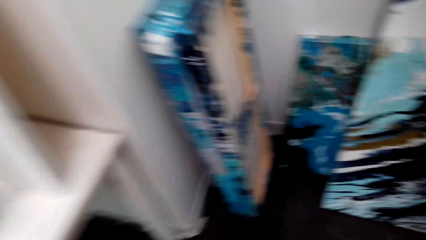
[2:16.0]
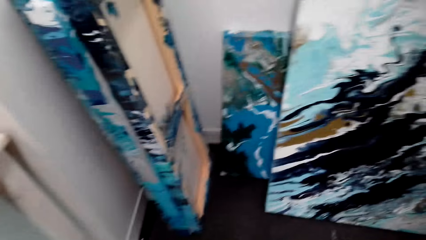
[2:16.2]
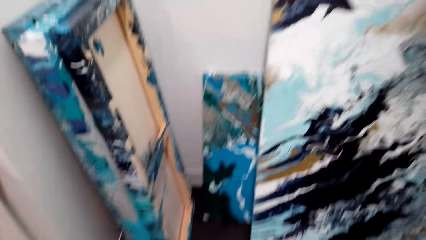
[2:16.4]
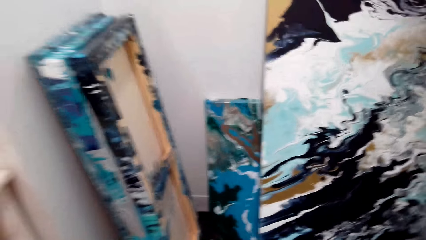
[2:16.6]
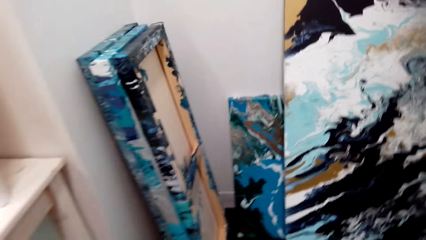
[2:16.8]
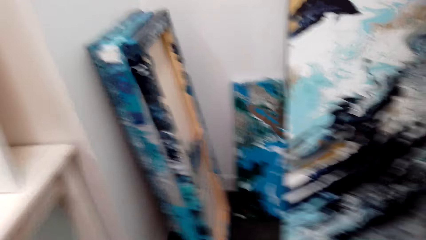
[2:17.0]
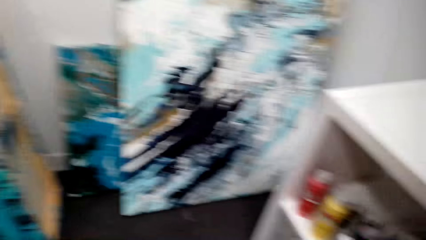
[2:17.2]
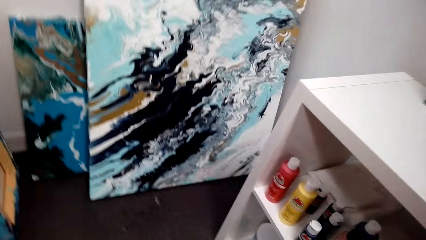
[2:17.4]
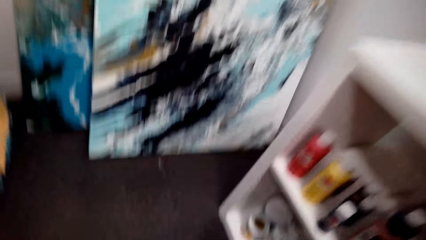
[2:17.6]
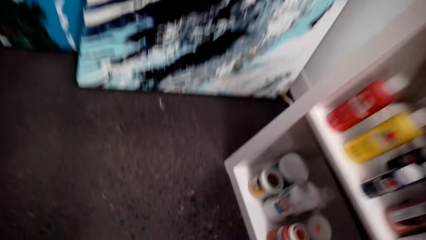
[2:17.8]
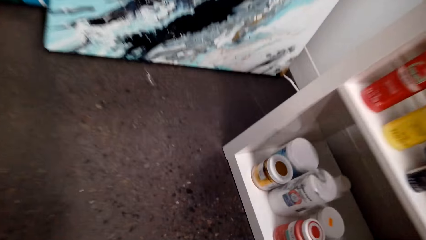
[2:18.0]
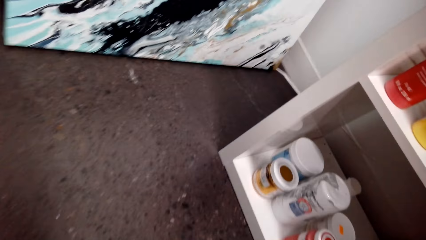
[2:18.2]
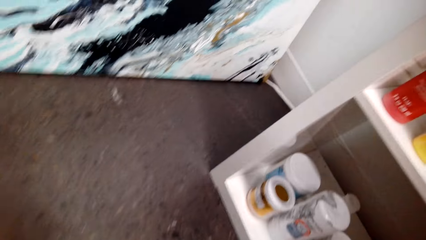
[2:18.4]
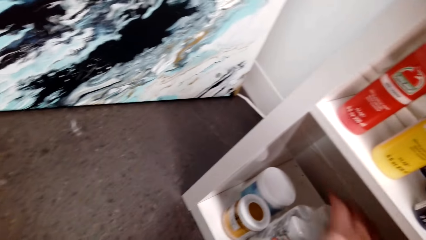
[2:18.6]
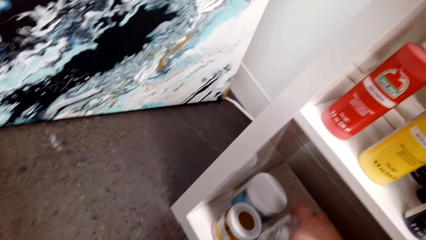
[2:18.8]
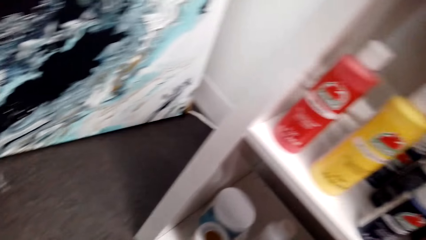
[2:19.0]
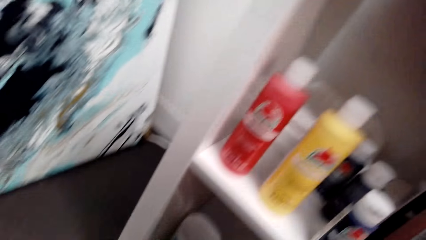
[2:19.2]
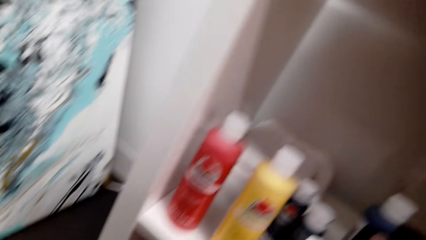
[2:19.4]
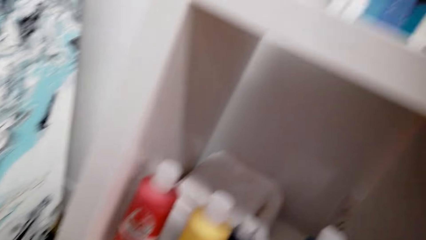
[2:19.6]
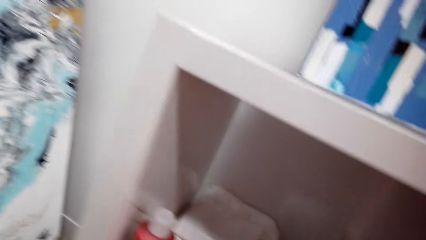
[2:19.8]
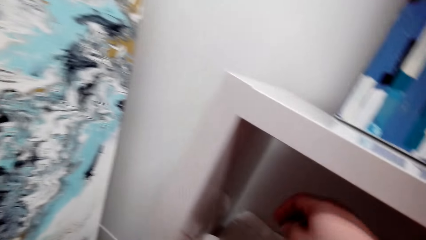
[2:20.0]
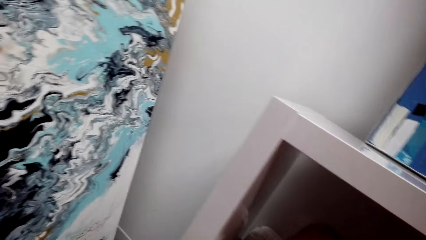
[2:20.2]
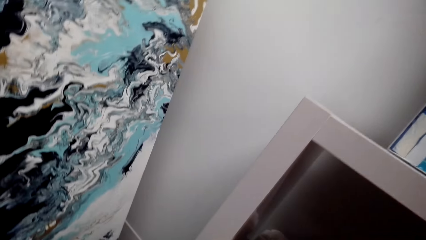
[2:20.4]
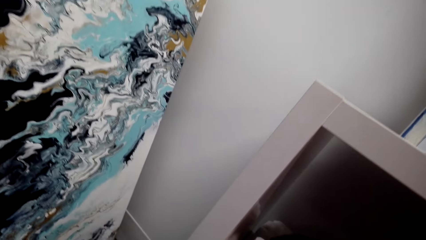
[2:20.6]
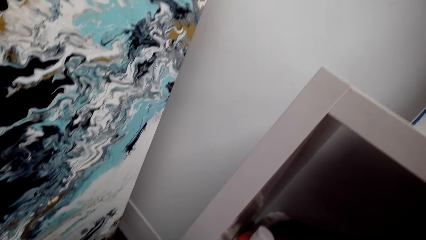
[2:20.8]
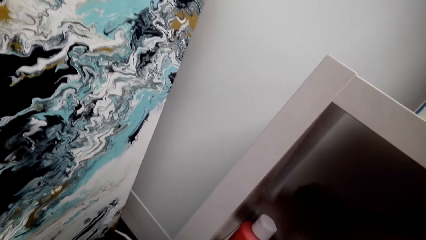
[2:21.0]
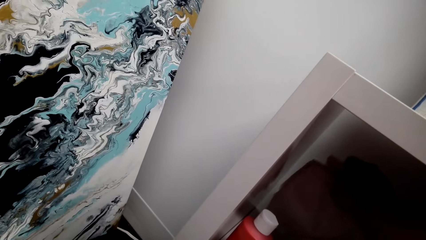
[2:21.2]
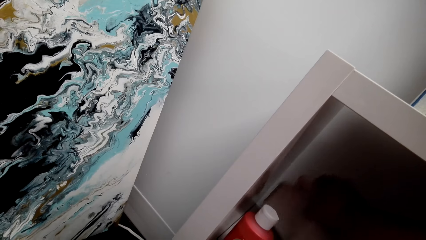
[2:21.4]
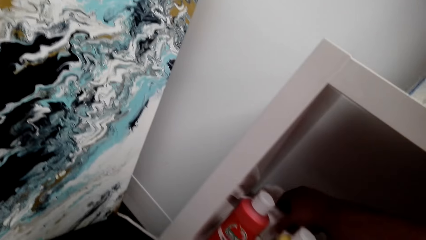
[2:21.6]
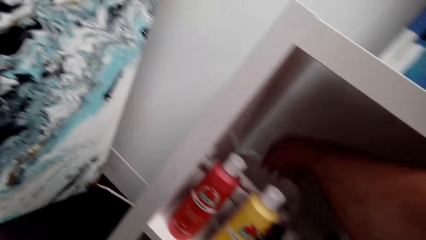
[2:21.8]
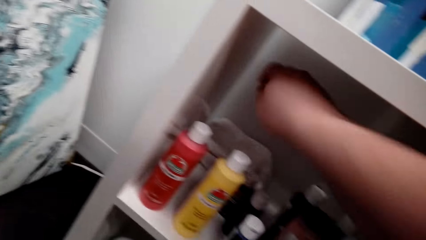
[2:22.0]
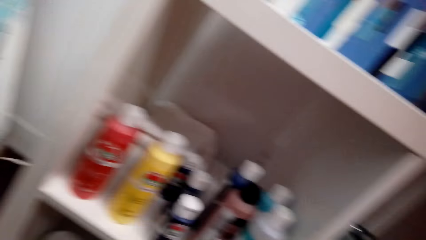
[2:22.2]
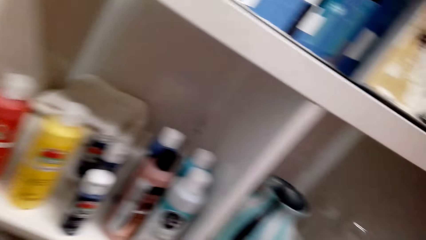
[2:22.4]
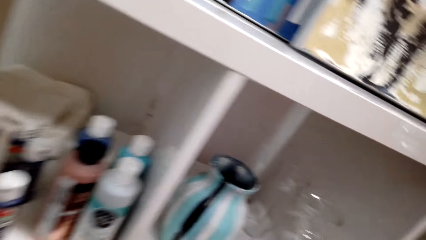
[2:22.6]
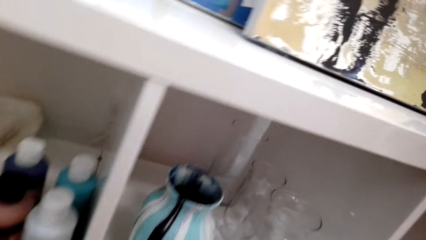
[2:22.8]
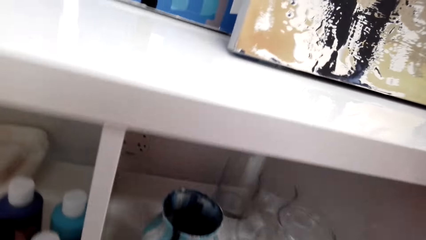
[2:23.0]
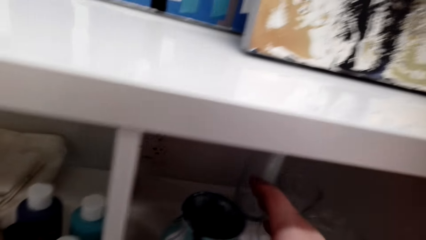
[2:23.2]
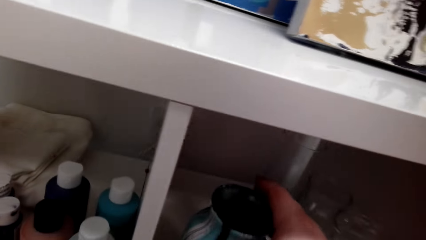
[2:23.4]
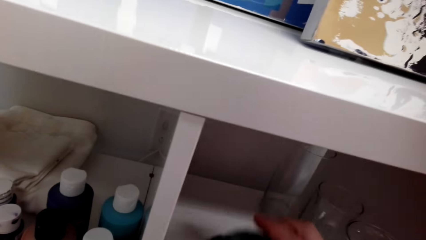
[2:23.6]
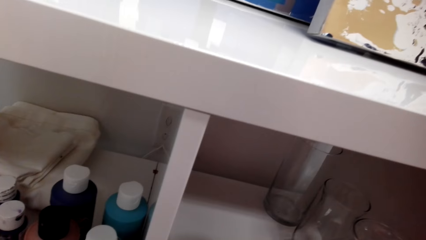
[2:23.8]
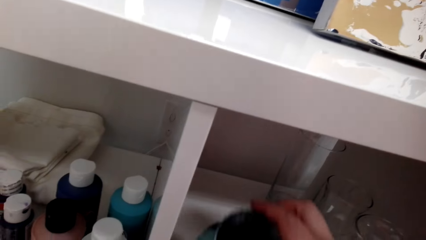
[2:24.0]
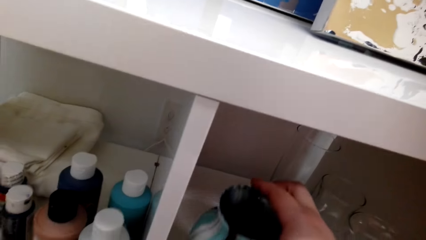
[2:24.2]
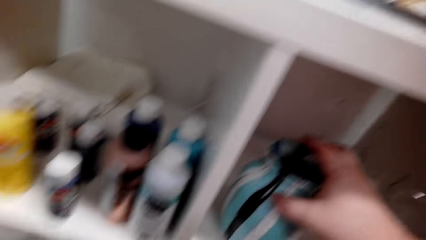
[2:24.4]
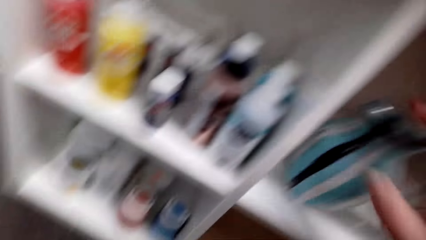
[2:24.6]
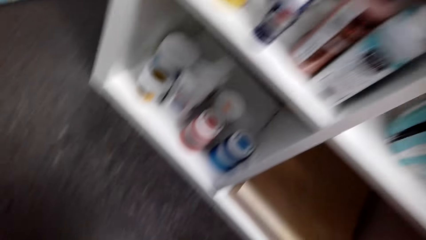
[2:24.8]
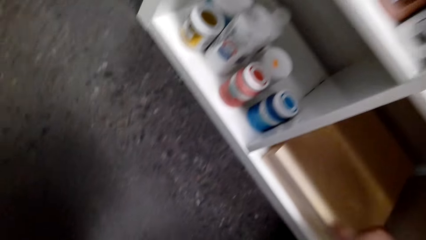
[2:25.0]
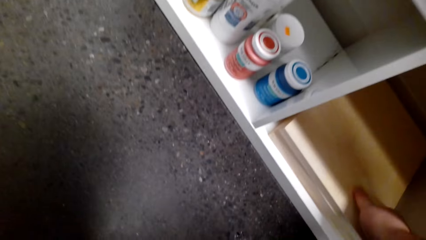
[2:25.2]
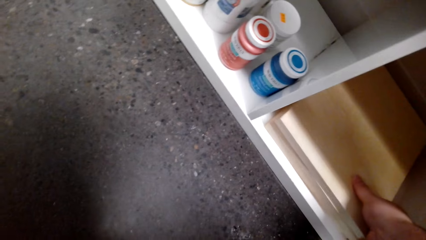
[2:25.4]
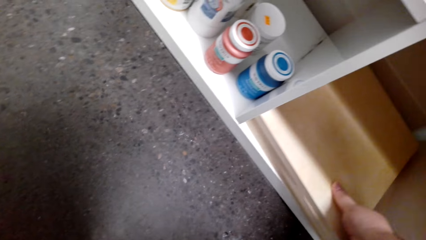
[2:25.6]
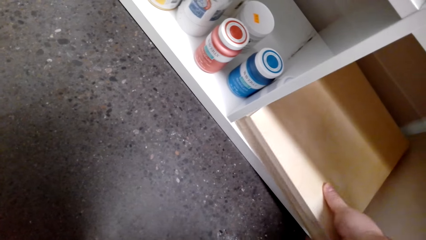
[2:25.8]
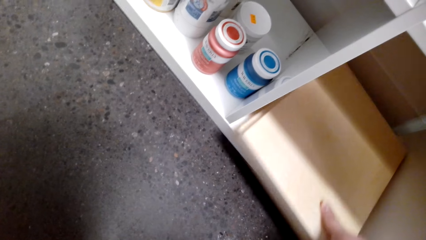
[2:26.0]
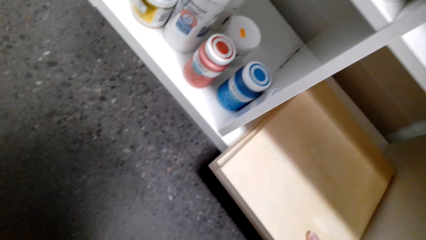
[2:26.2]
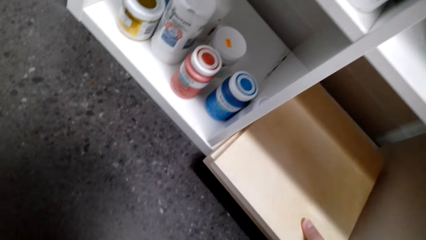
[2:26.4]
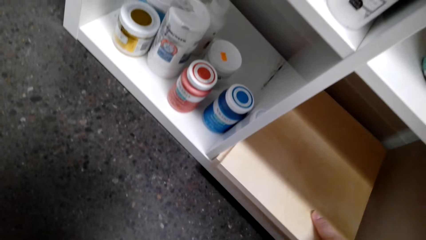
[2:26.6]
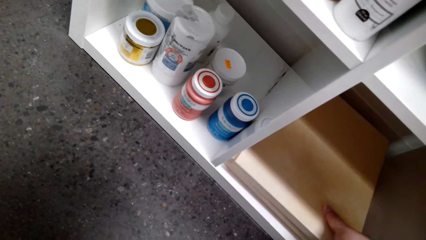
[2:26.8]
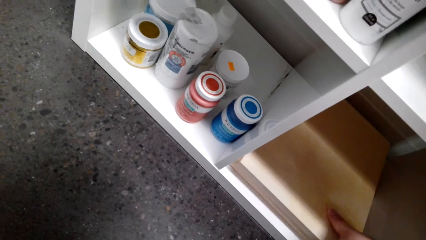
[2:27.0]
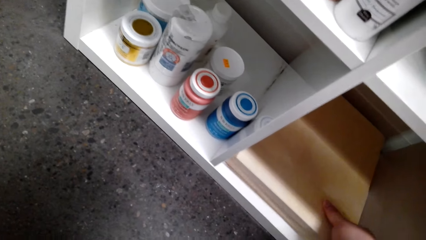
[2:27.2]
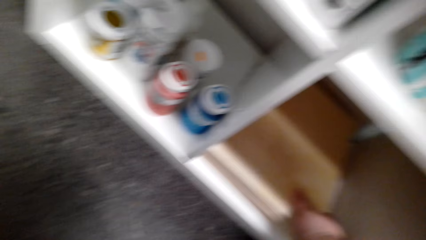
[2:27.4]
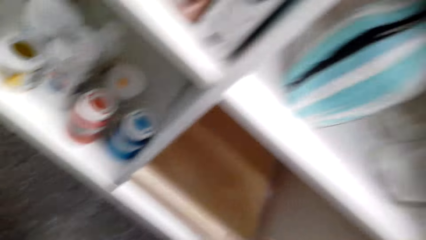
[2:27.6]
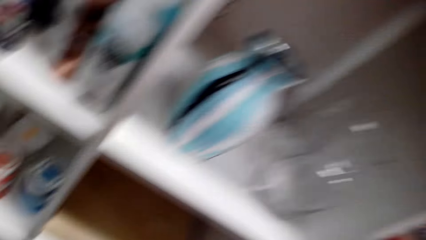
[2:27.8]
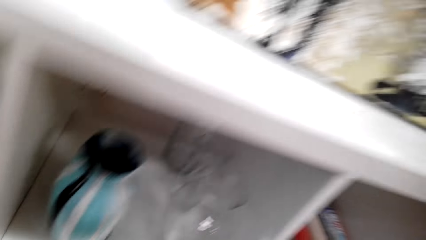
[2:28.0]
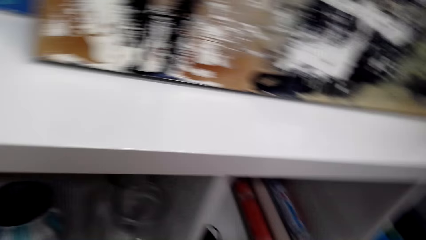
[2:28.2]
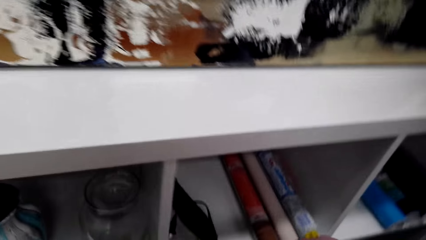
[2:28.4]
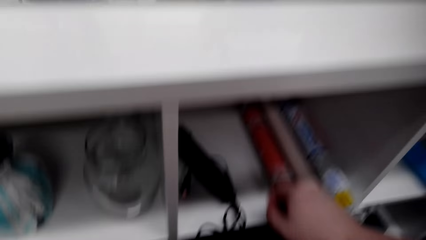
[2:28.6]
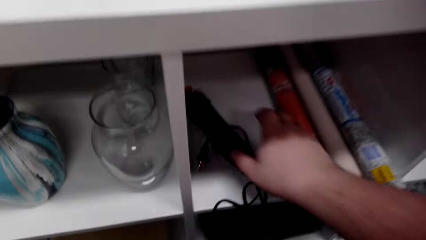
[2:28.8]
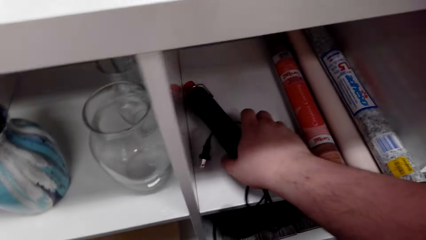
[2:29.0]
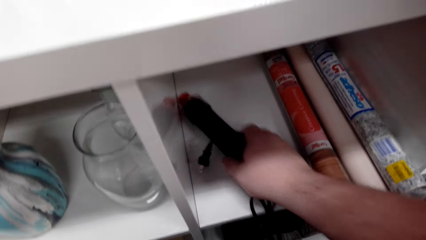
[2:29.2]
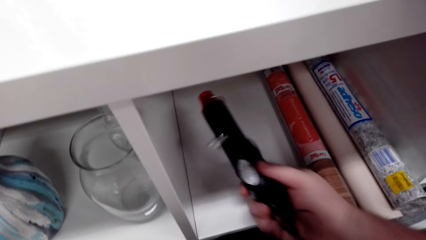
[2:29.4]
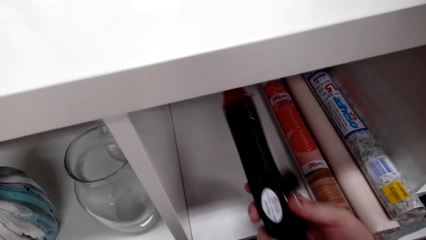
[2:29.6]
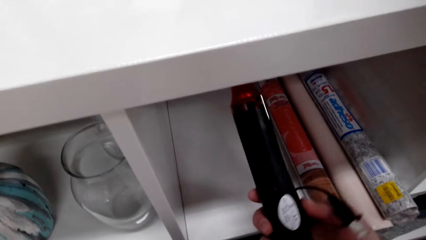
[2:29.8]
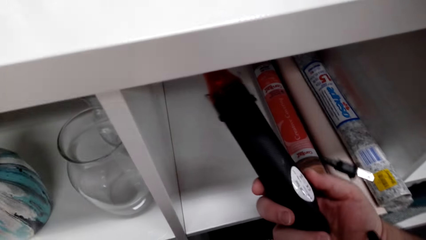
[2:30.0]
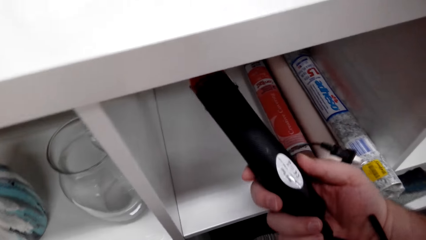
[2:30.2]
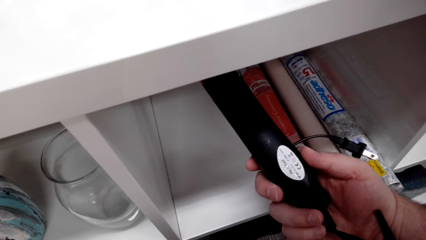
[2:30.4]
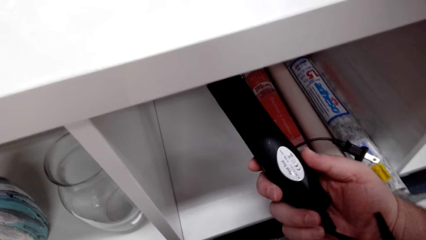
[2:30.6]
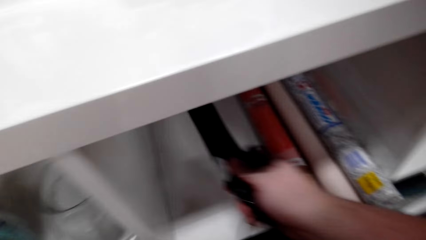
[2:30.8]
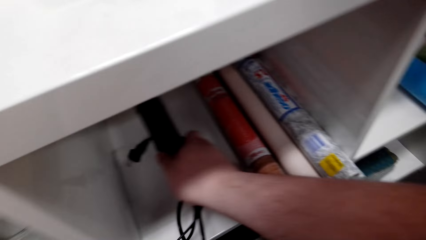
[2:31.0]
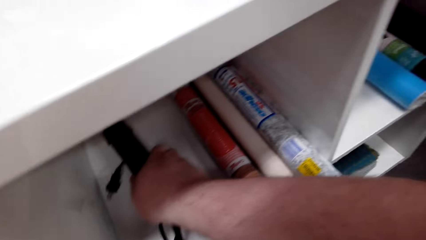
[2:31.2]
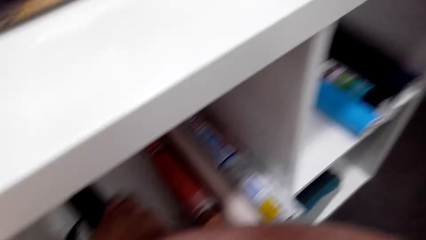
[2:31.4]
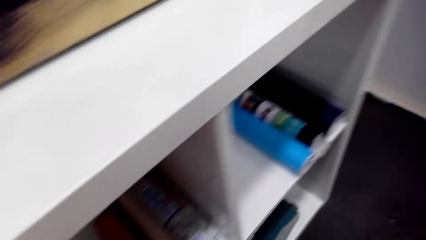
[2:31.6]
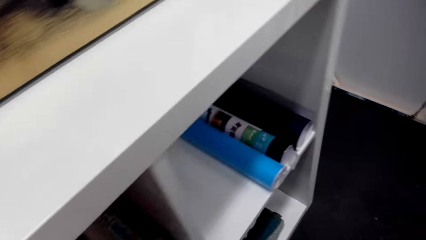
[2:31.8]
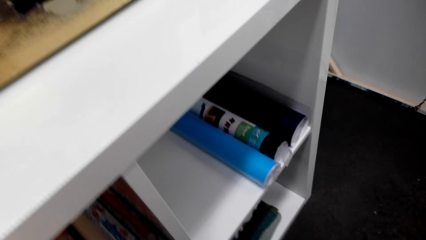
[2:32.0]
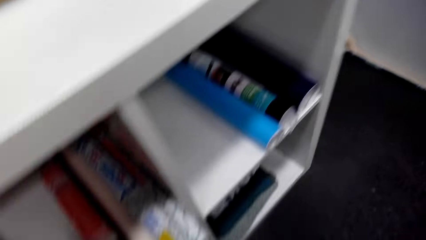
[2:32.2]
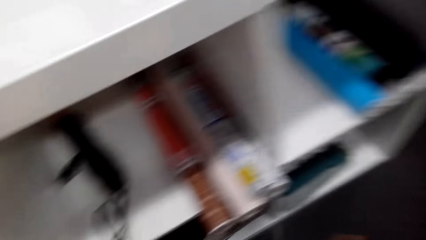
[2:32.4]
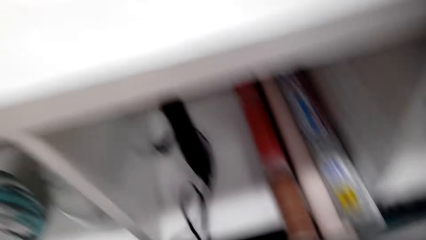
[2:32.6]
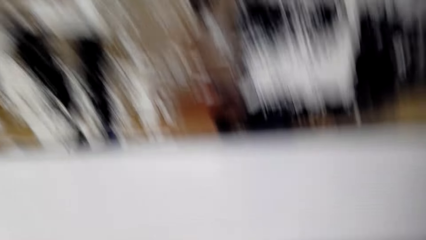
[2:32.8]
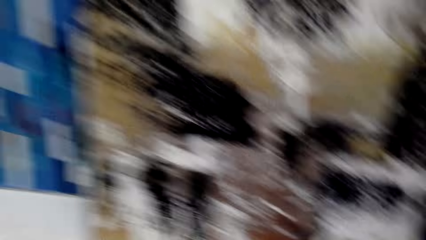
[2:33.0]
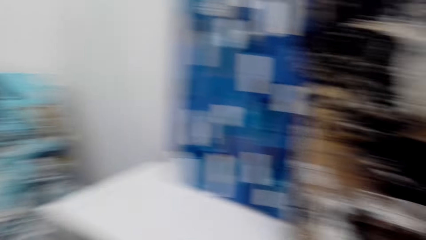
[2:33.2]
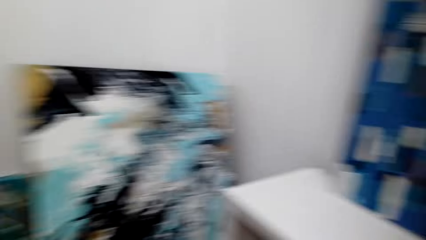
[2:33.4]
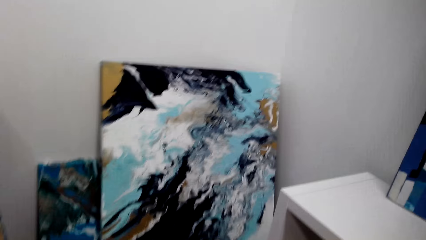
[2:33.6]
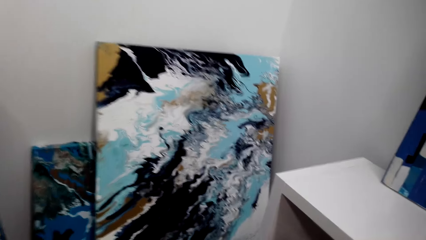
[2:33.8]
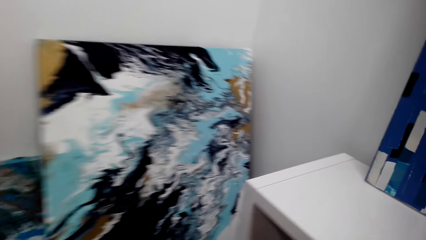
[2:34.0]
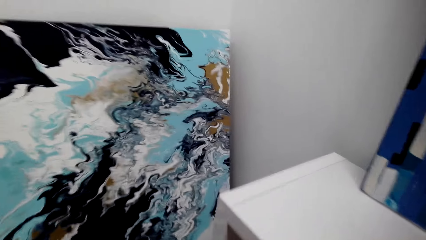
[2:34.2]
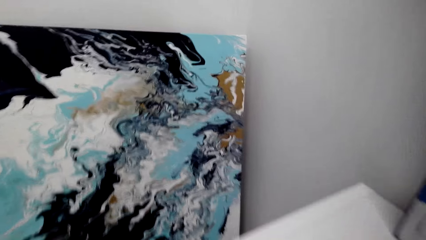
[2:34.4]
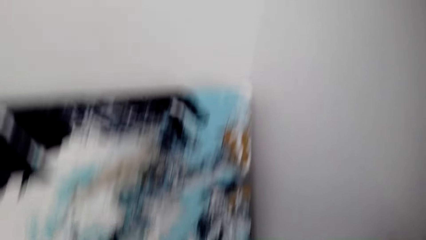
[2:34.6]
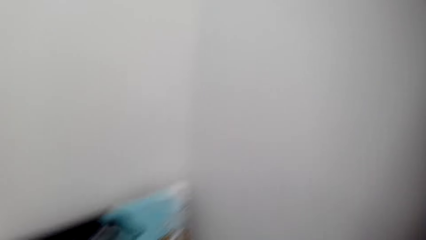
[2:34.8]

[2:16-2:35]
The camera wearer bends. They take a tin in the cupboard. They stand up. They look for something in another shelf of the cabinet. They remove their hand from the shelf. They take a small pot. They move a vase. They put the small pot back. They move a board in the cupboard. They check on the shelves. They look around. They take a torch in the cupboard. They look at the torch. They put the torch back. They look around. They walk around.
